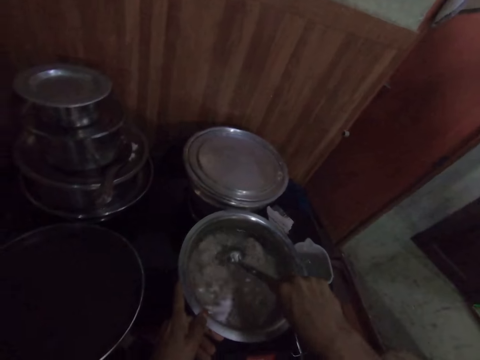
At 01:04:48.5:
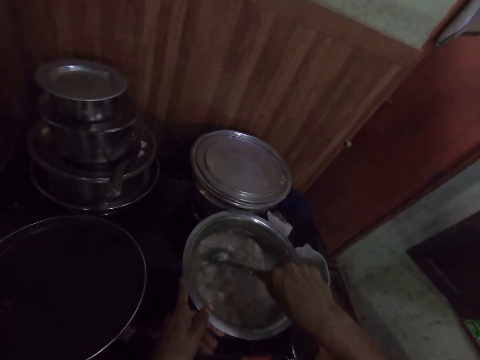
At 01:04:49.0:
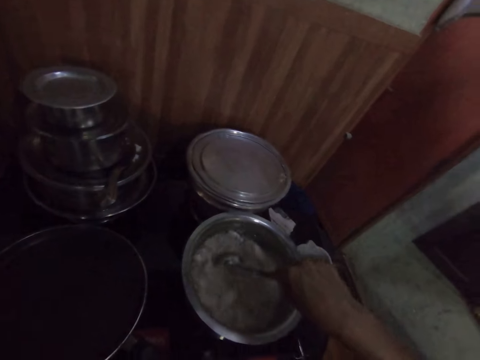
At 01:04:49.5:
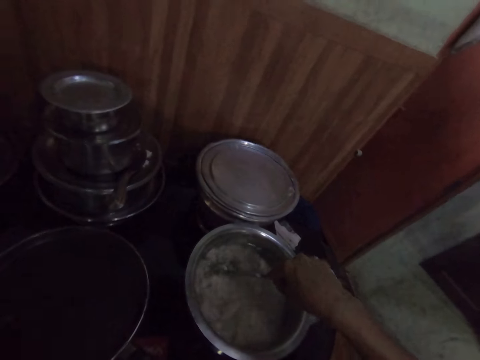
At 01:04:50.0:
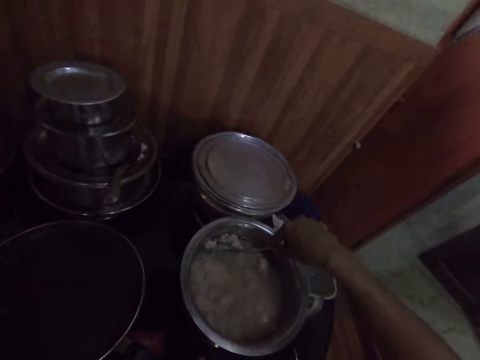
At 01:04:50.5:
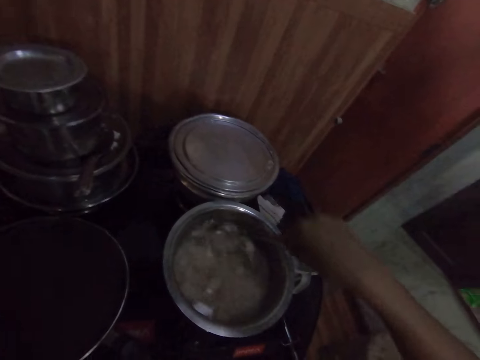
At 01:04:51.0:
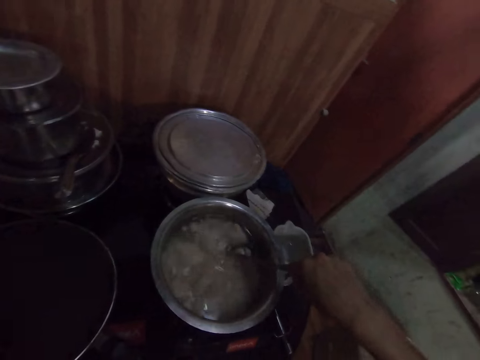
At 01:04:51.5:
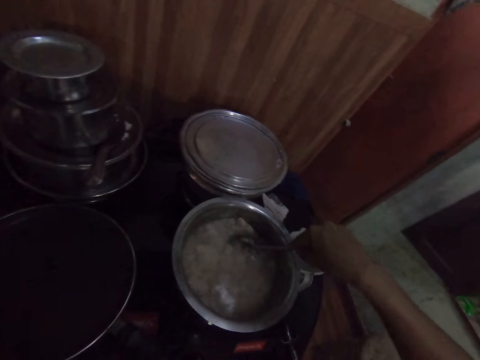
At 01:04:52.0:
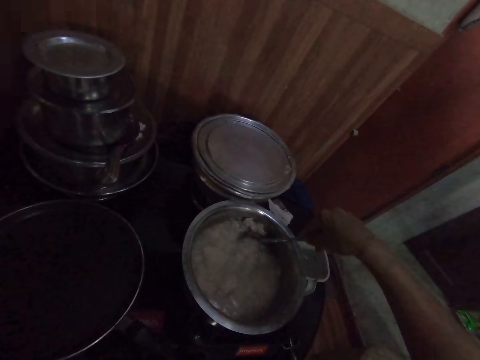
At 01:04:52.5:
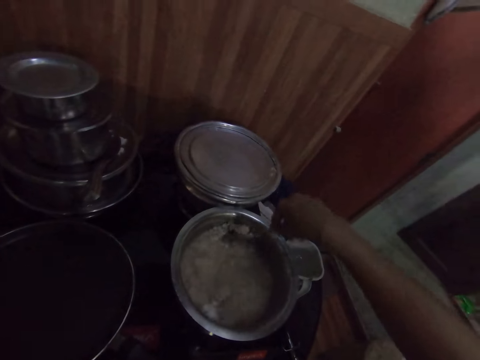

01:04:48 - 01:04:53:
The camera wearer holds the pot of raita with her left hand.

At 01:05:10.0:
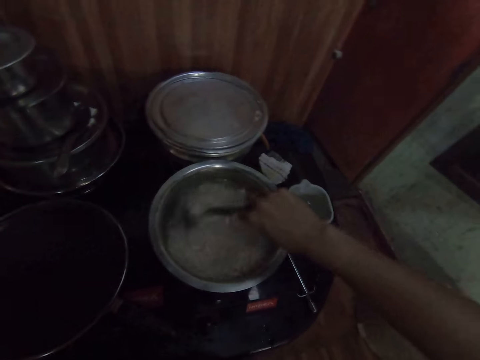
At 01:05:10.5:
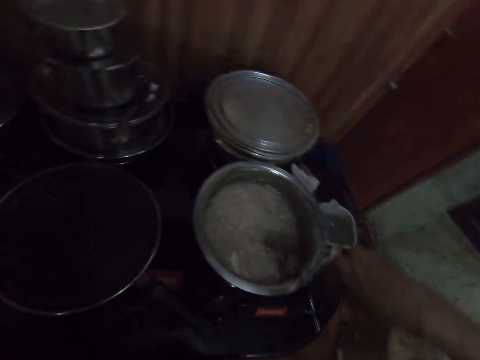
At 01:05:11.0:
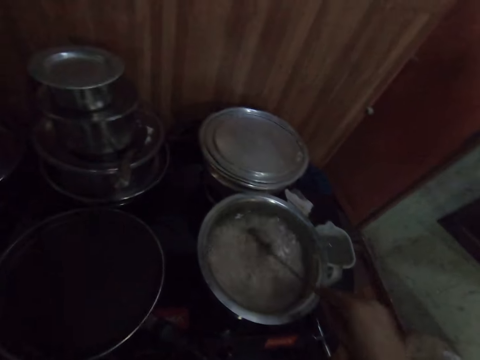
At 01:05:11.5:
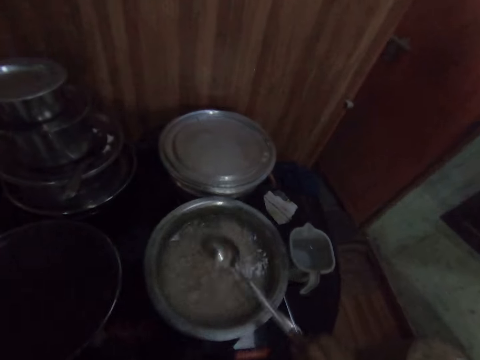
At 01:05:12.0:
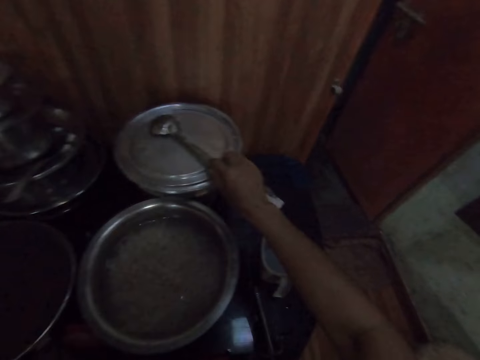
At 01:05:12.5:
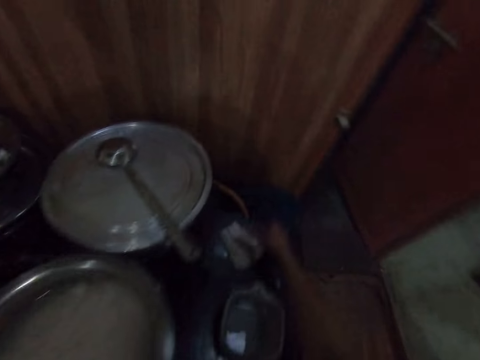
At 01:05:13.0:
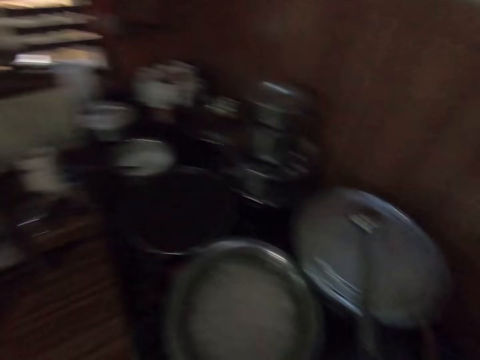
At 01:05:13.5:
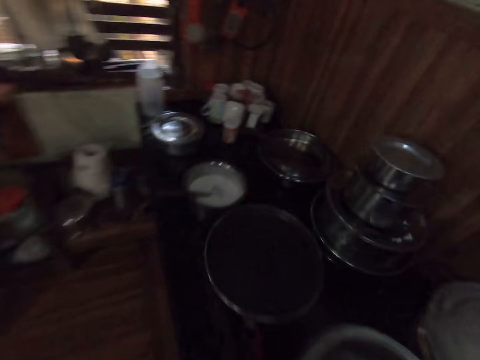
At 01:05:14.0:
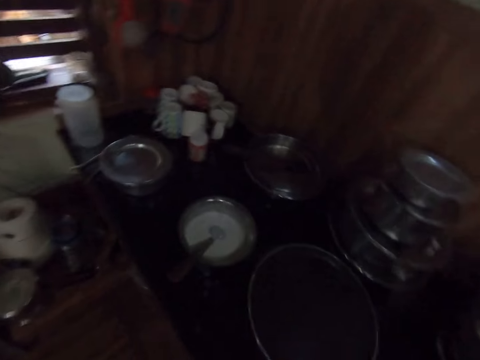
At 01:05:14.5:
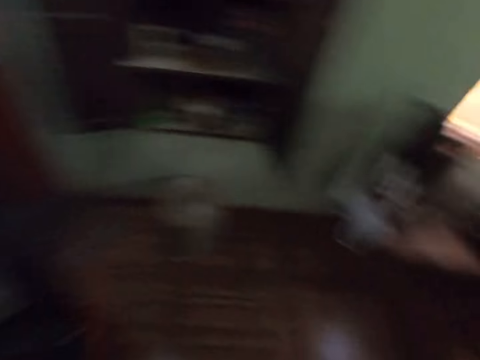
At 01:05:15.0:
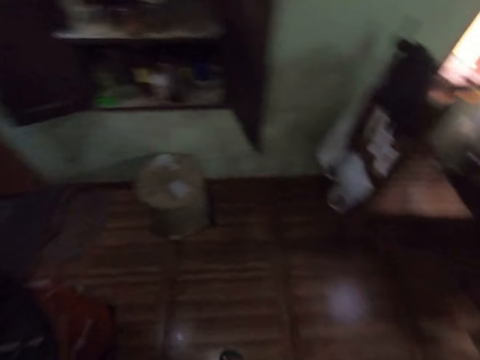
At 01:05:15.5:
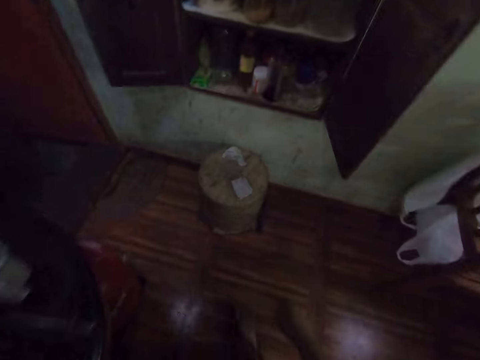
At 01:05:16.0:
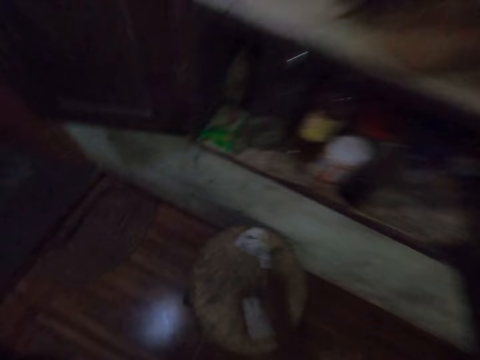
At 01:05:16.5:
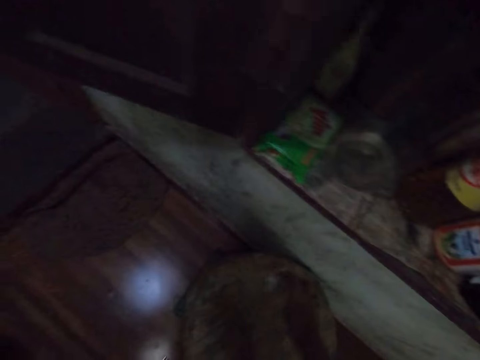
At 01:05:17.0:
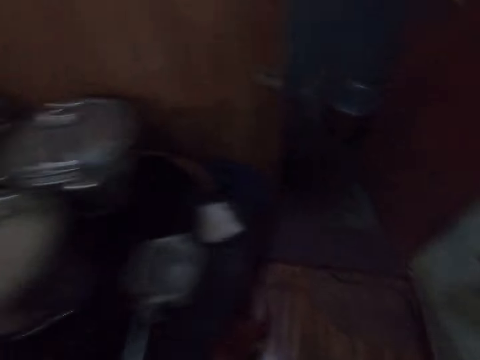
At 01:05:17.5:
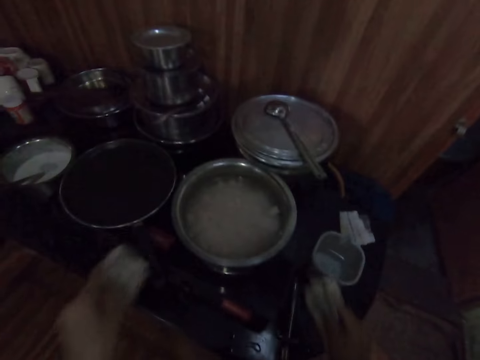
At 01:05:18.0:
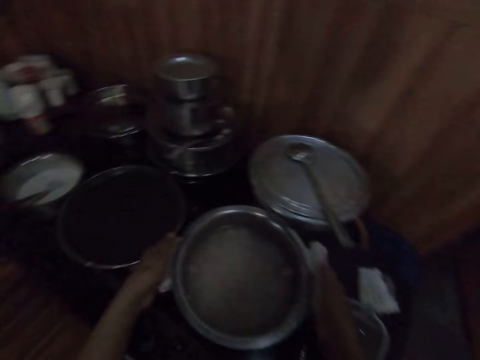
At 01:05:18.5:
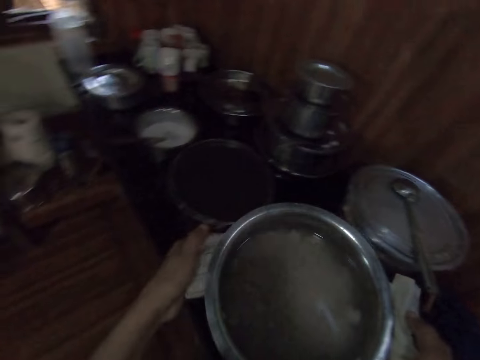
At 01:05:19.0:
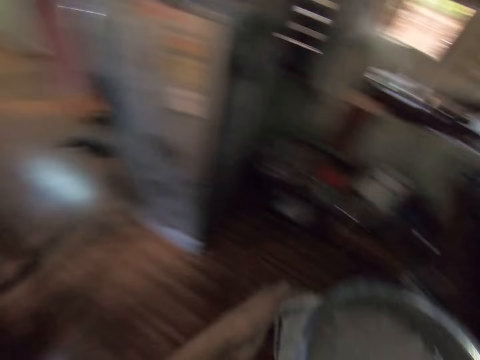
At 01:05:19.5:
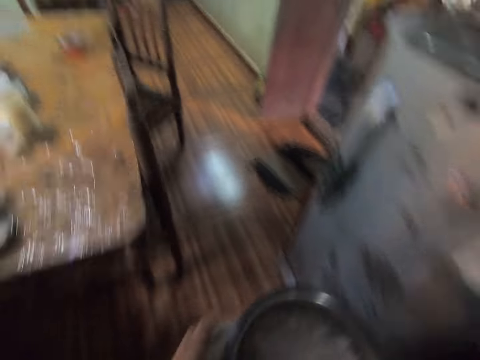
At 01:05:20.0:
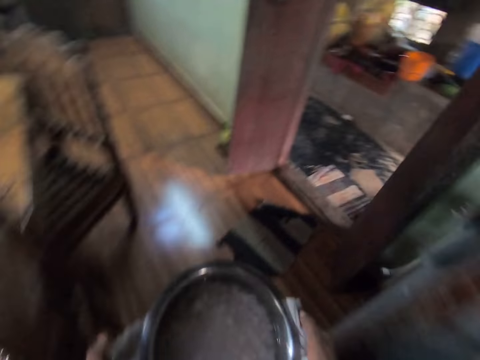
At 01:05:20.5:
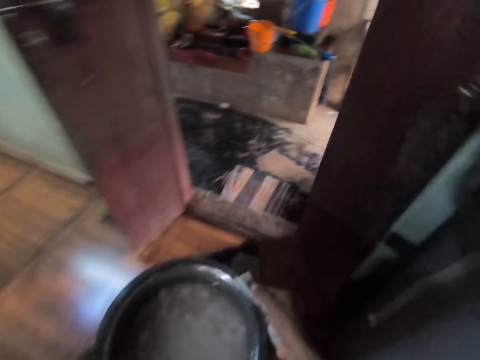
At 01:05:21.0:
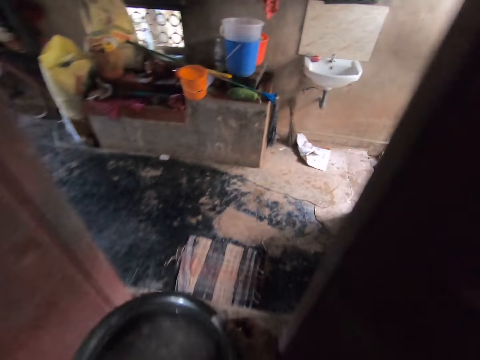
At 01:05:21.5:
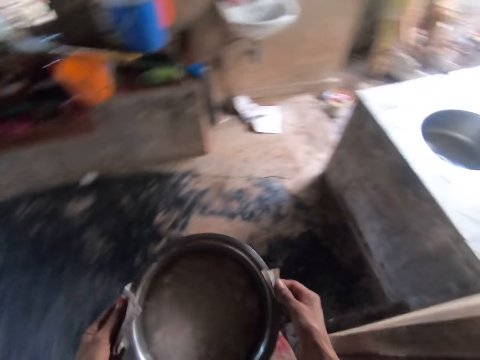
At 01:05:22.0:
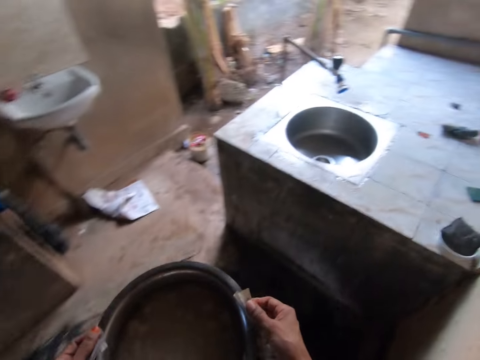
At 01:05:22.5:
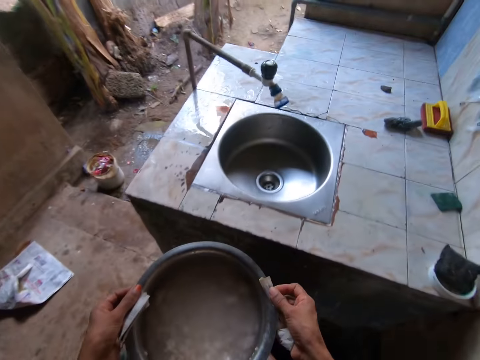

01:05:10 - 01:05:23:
The camera wearer hits the pot of raita on the cooker with the spoon in her right hand. She drops the spoon in her right hand on the lid on the pot on the cooker. She picks up a rag on the cooker with her right hand. She walks around the room. She picks up pieces of paper on a bin with her right hand. She walks around the room. She carries the pot of raita on the cooker with the pieces of paper in both hands. She walks around the room. She walks out of the kitchen with the pot of raita in both hands.

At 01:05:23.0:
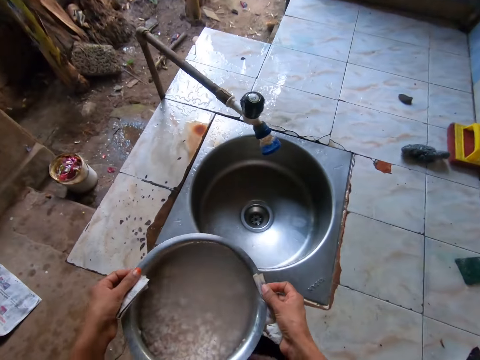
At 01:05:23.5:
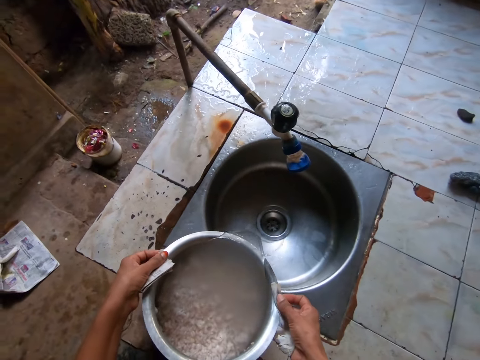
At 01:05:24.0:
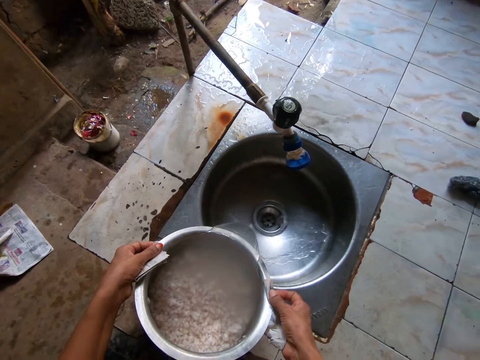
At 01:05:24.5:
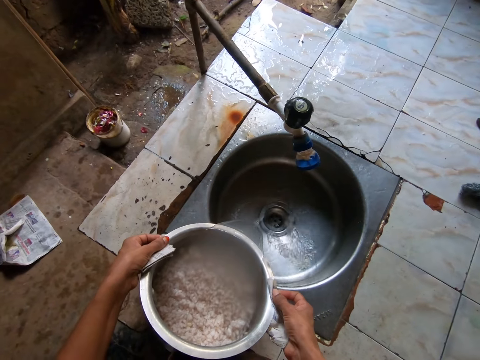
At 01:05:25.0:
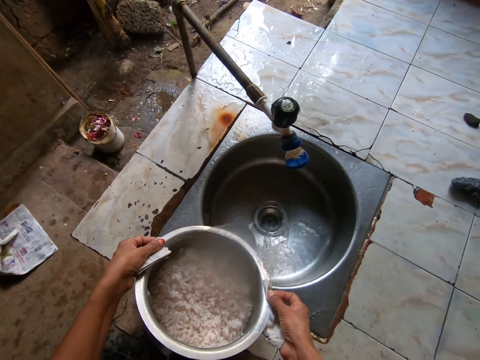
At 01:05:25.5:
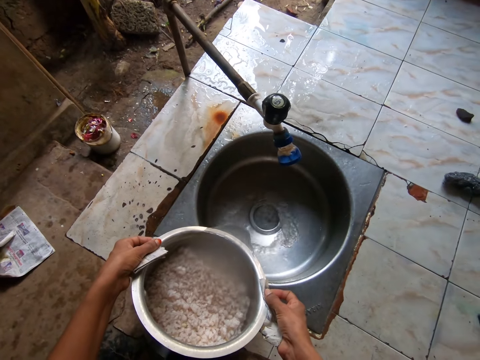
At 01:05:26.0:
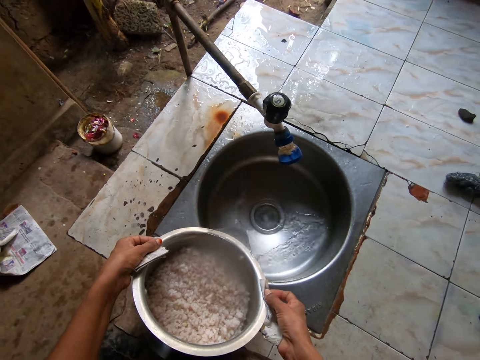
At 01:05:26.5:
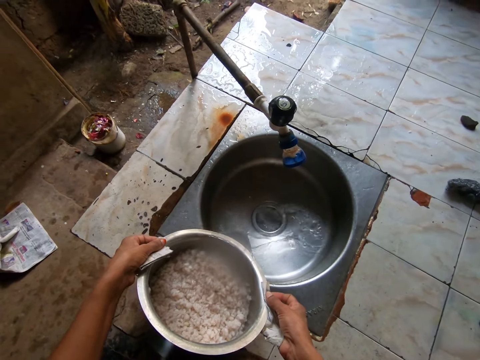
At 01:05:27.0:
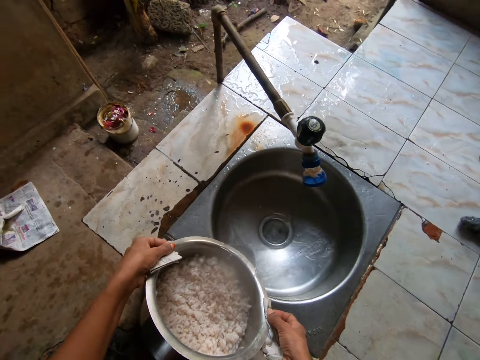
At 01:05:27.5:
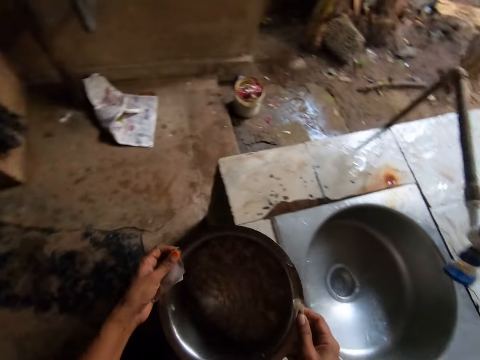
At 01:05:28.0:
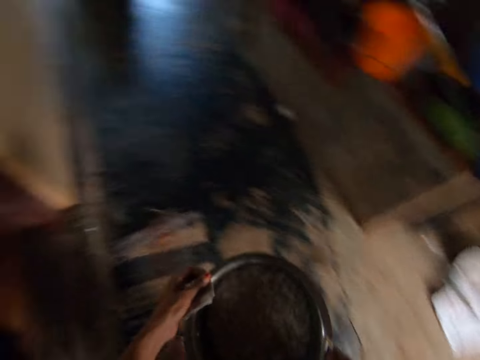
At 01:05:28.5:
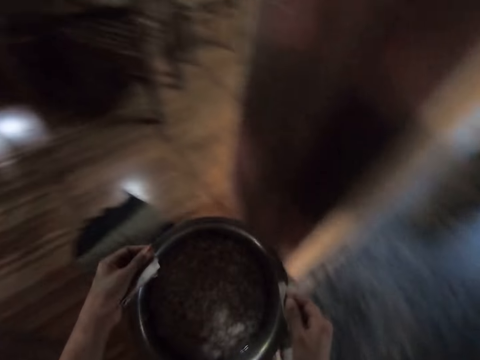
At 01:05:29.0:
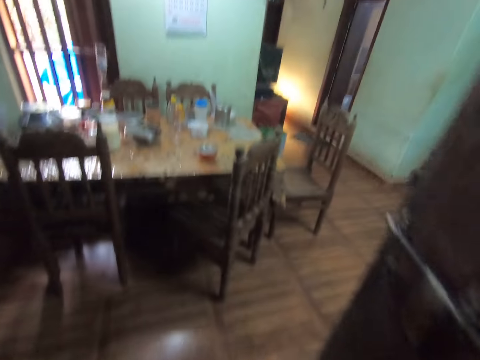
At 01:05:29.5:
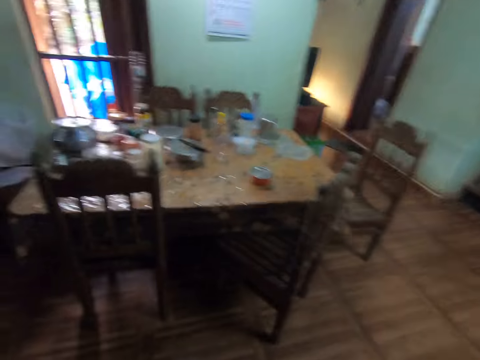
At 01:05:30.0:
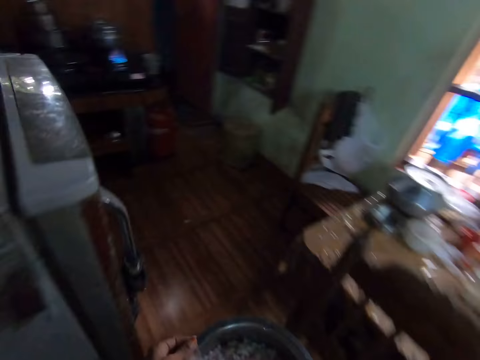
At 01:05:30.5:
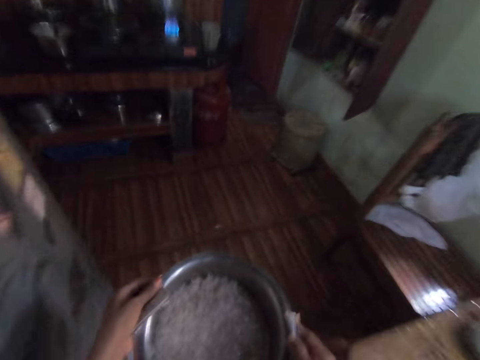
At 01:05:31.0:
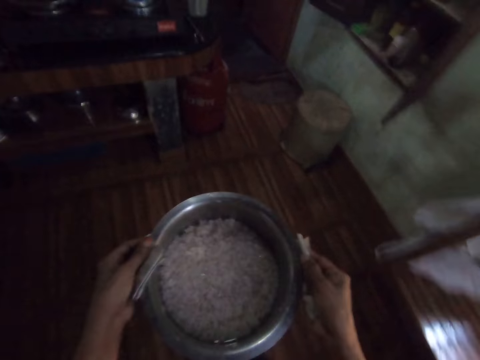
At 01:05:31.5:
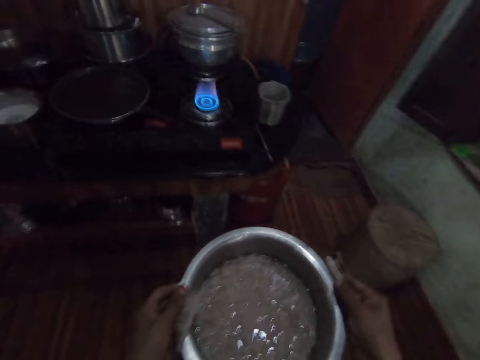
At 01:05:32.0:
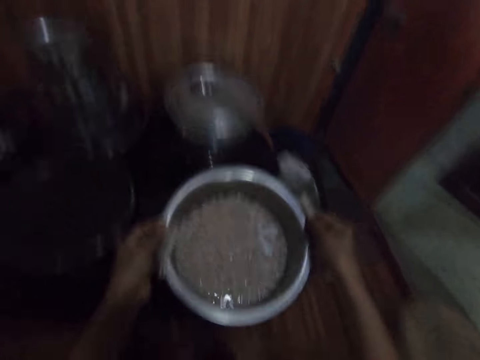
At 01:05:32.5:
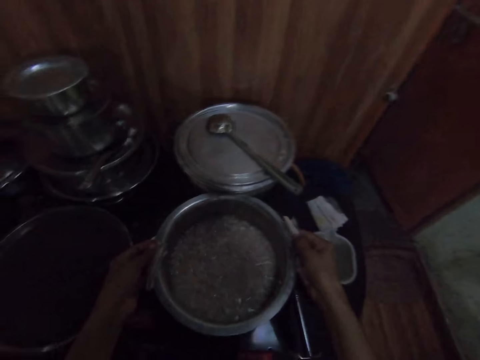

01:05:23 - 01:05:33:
The camera wearer pours water from the pot in her hands into a sink. She walks into the kitchen with the pot of raita in both hands. She places the pot of raita in both hands on the cooker.
